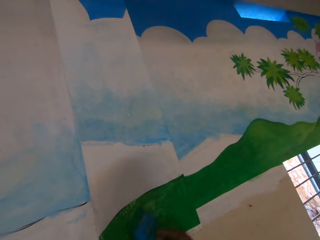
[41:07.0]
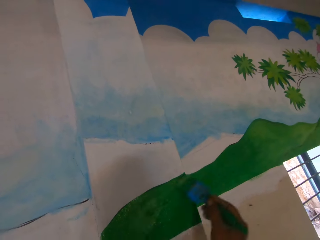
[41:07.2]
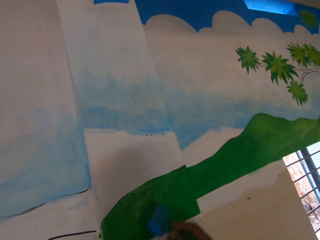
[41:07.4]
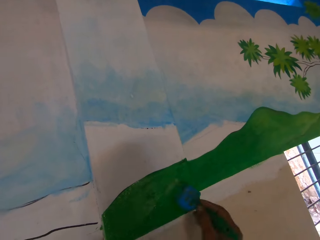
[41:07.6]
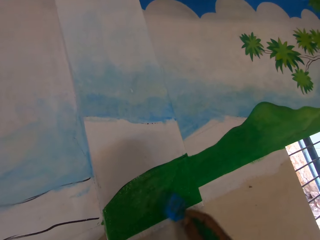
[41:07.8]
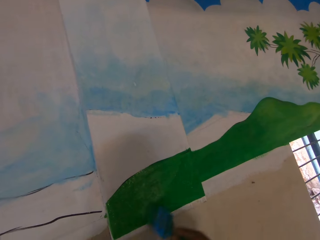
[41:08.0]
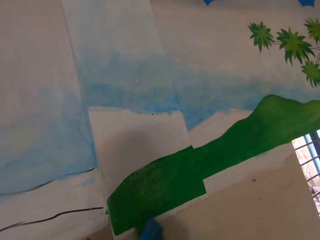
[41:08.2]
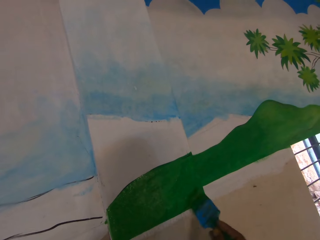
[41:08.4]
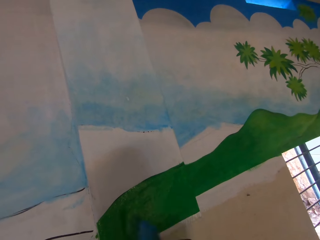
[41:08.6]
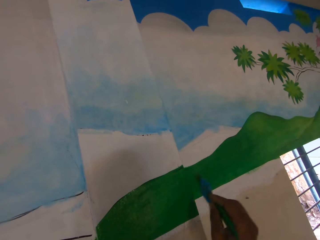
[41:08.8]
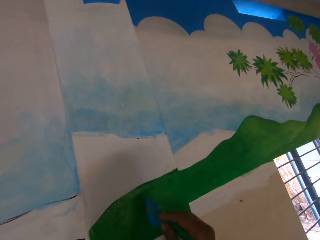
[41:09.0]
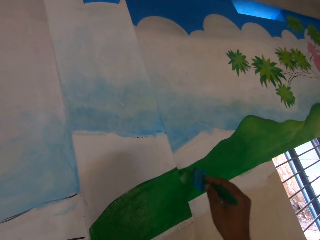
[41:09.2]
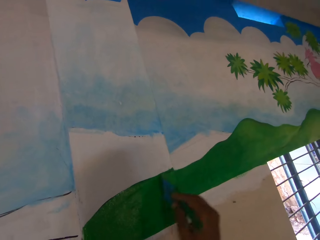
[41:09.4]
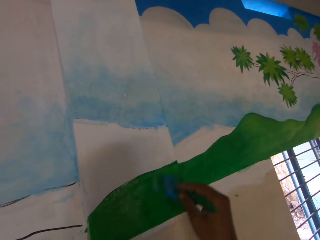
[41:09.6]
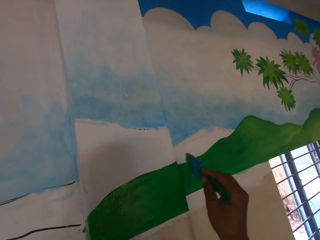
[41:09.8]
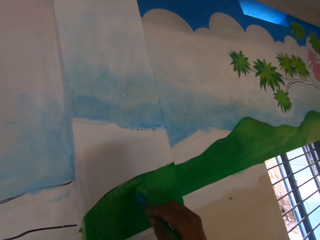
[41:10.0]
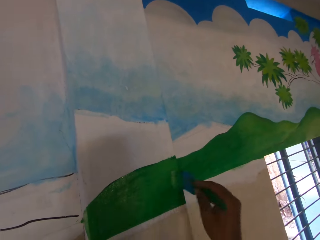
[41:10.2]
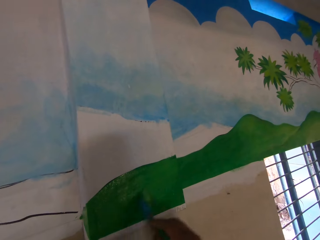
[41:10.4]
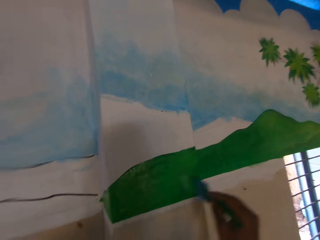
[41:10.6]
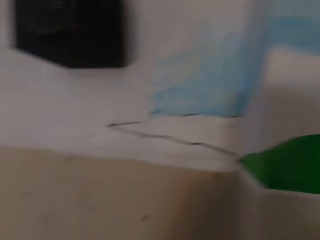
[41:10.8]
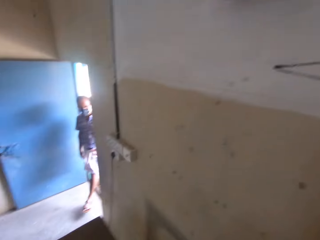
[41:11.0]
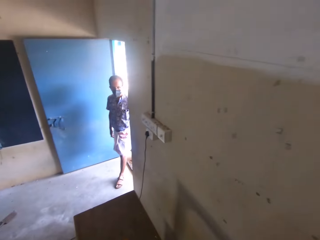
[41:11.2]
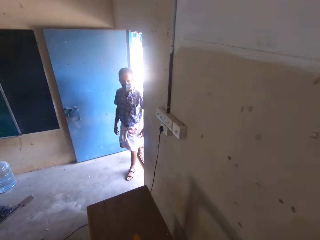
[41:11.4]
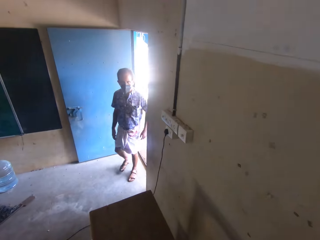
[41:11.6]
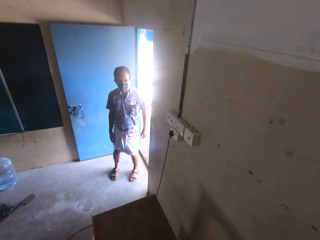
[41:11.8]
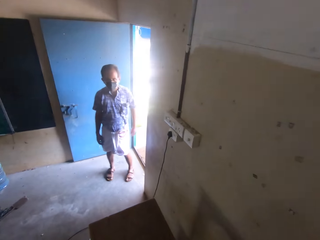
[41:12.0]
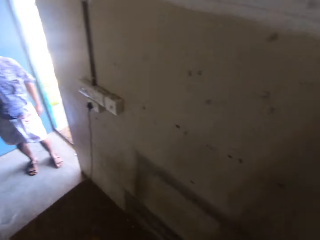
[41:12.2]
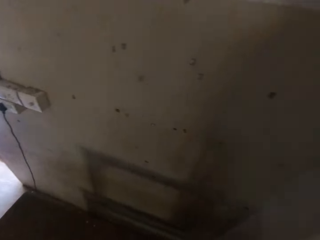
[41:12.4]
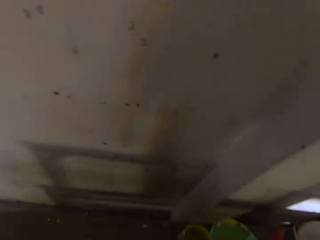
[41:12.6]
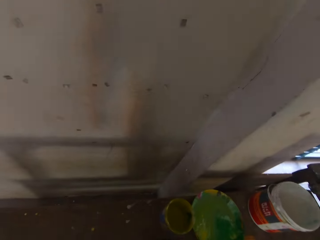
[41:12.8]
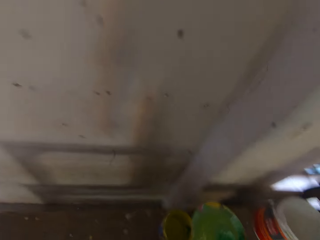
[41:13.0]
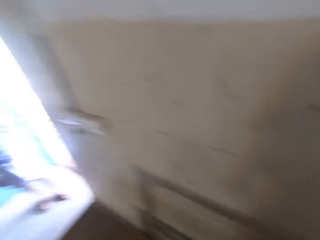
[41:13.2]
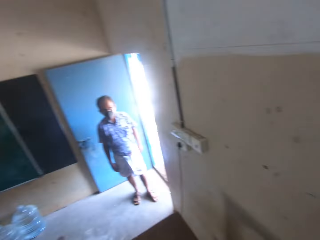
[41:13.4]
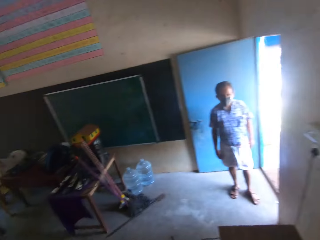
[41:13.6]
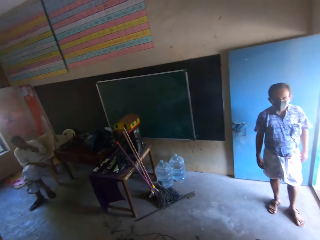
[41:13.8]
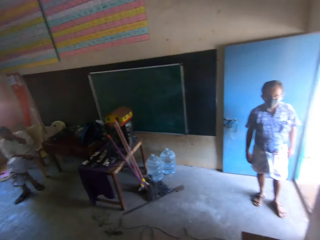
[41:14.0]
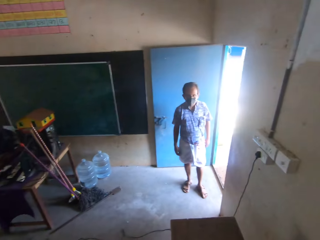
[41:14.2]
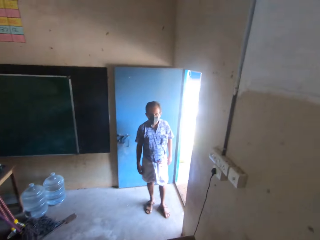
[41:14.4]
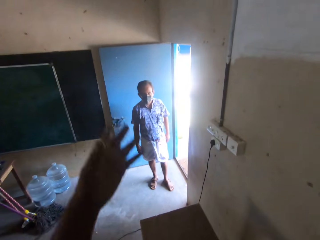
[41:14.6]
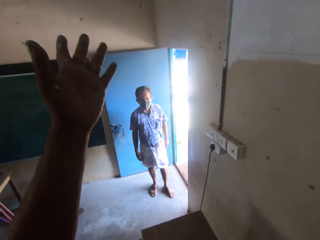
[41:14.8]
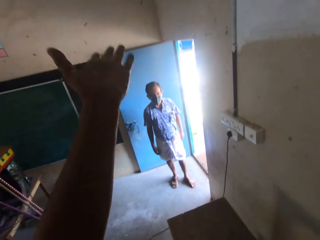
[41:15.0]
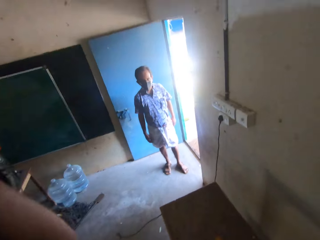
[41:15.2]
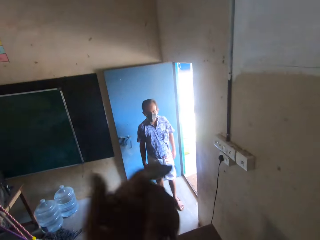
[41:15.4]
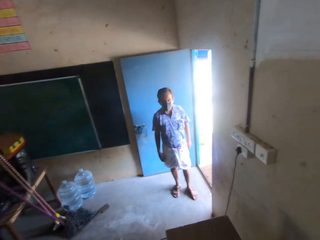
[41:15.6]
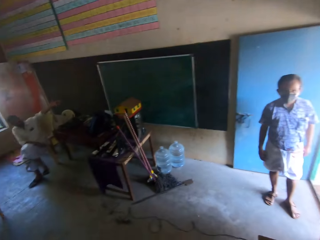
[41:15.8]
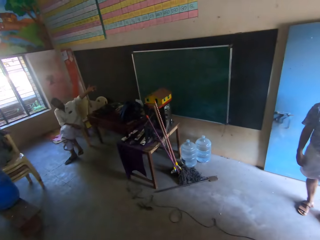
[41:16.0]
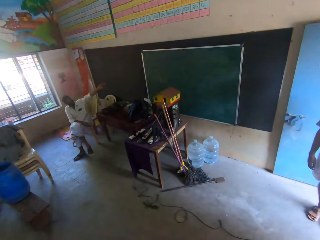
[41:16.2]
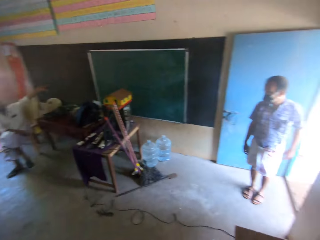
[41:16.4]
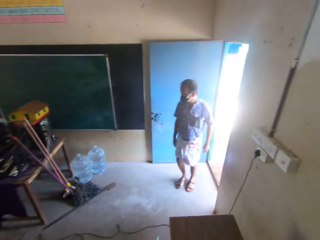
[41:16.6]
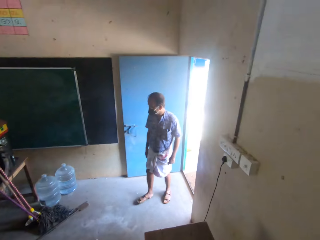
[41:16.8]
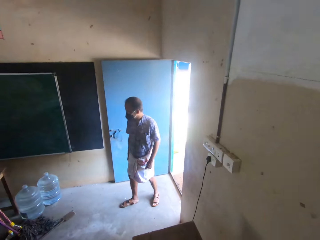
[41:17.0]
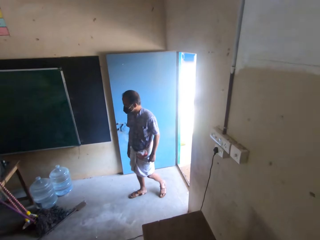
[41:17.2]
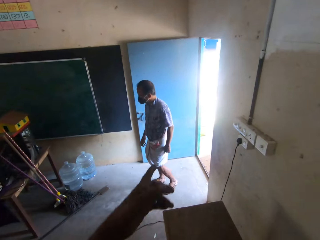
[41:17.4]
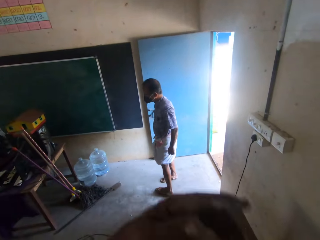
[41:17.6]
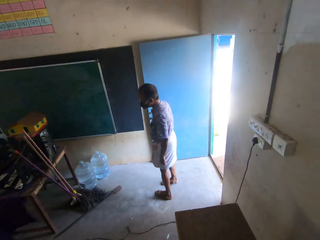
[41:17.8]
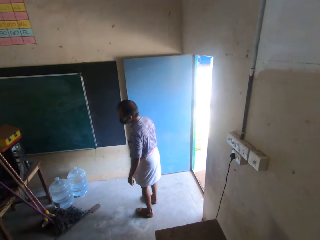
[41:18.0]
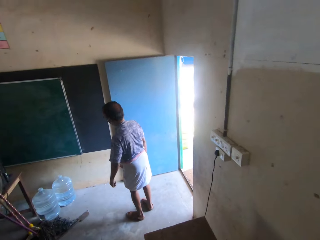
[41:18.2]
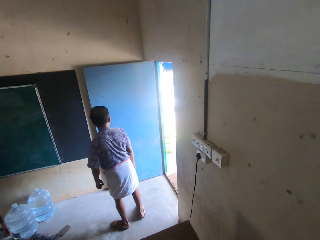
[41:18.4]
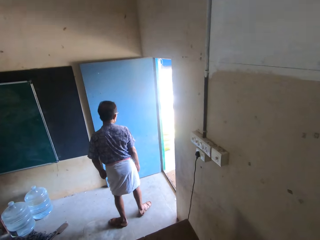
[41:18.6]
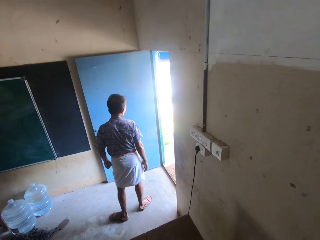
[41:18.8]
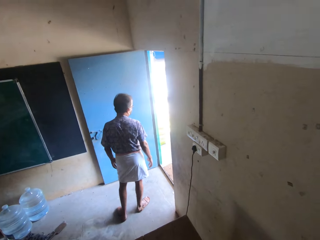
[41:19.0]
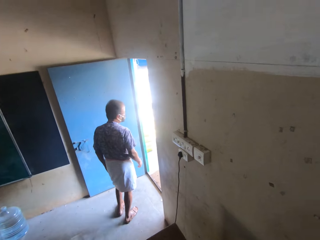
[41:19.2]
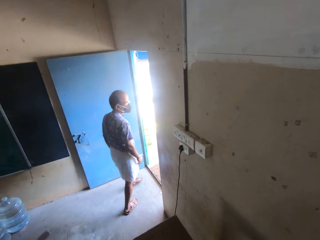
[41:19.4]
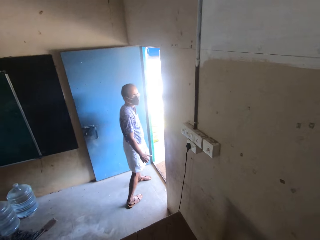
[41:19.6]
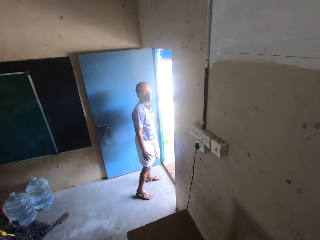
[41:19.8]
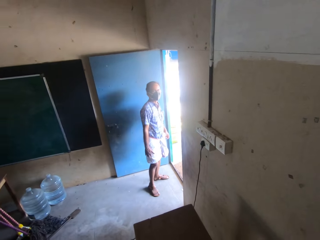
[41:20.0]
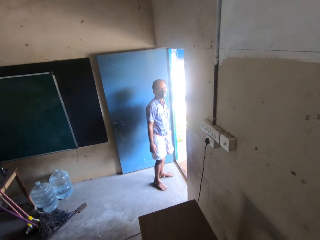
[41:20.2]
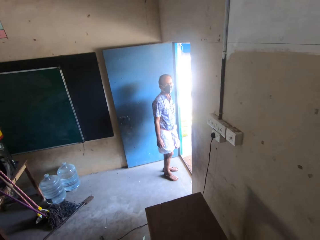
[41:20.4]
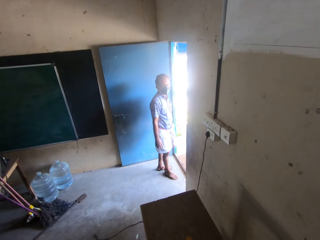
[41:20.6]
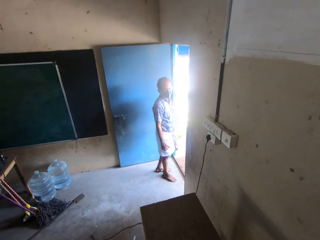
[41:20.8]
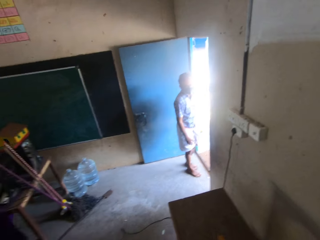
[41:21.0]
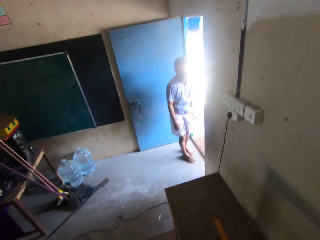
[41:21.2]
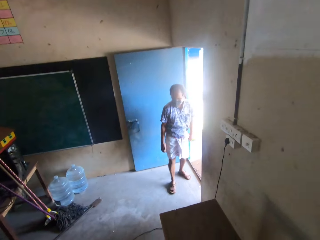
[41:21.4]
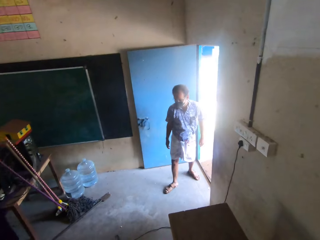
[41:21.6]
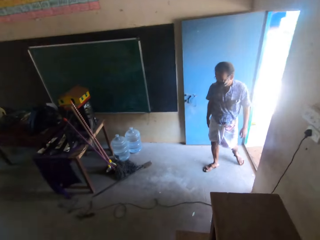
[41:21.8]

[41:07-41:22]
The camera wearer interacts with a man. They look at the man. They talk to the man. They look around. They lift the left hand up. The man walks in the room.

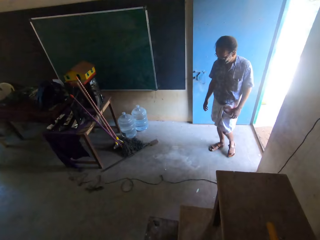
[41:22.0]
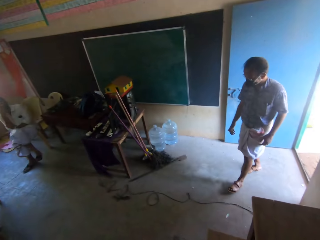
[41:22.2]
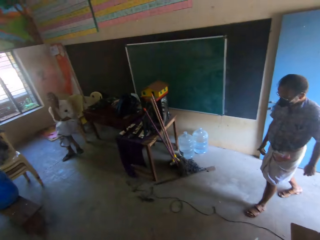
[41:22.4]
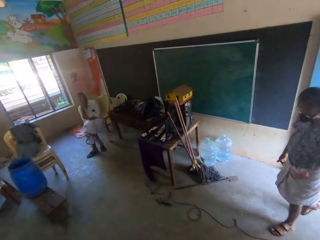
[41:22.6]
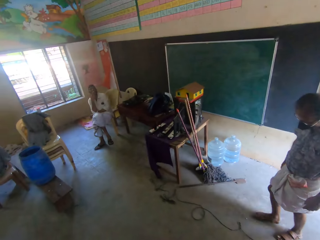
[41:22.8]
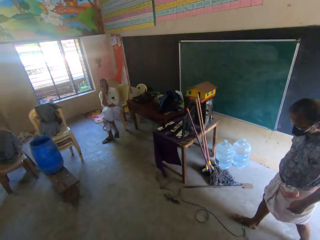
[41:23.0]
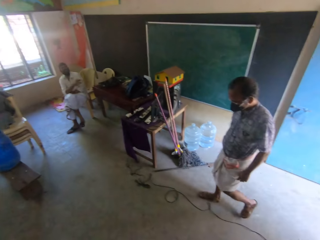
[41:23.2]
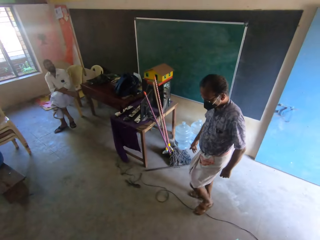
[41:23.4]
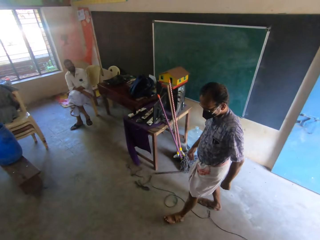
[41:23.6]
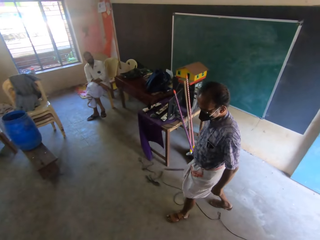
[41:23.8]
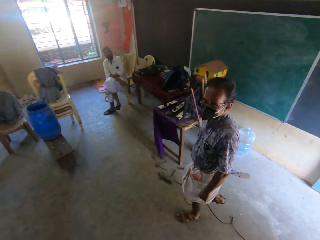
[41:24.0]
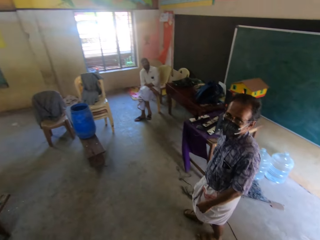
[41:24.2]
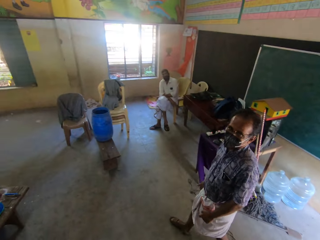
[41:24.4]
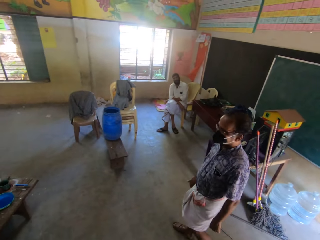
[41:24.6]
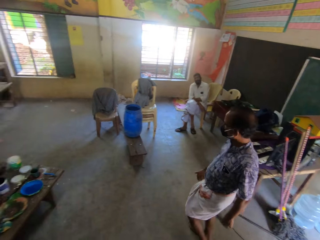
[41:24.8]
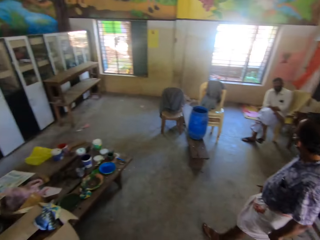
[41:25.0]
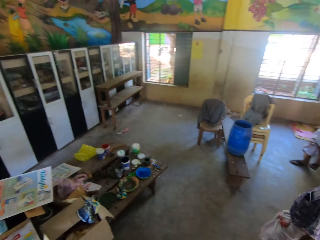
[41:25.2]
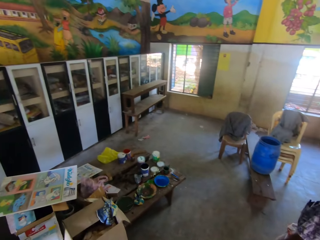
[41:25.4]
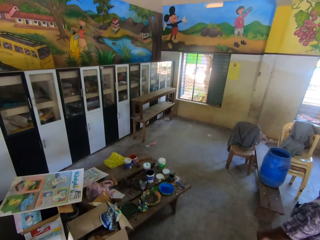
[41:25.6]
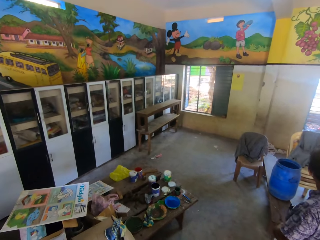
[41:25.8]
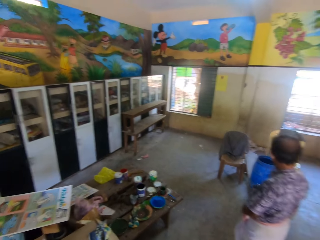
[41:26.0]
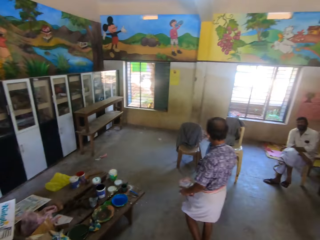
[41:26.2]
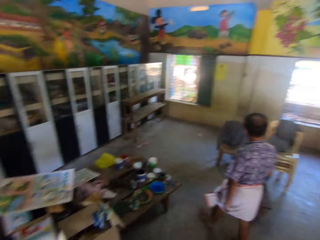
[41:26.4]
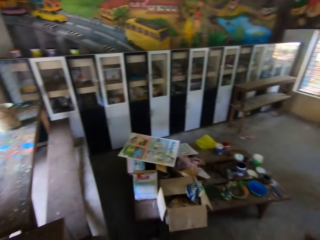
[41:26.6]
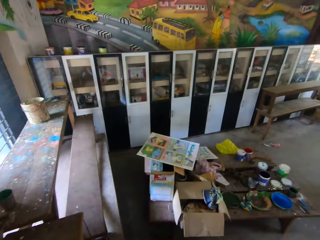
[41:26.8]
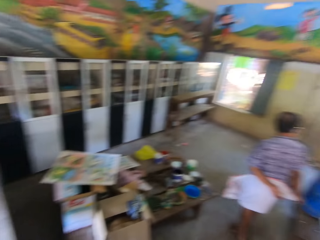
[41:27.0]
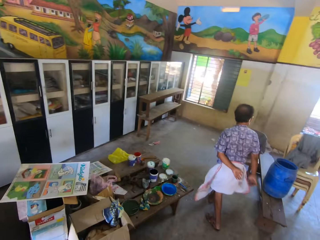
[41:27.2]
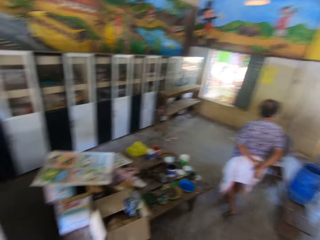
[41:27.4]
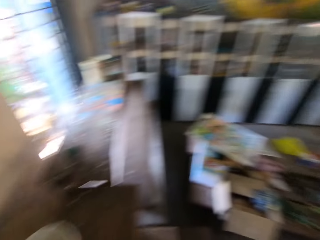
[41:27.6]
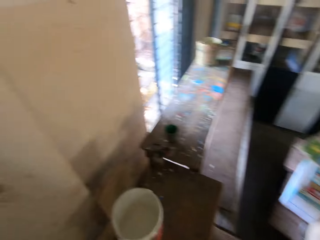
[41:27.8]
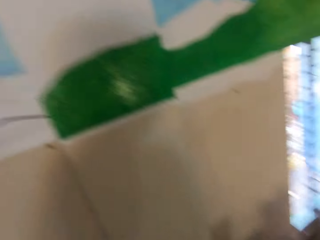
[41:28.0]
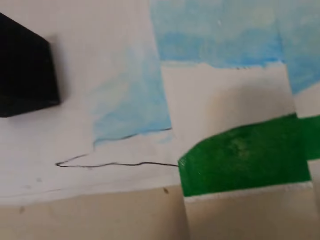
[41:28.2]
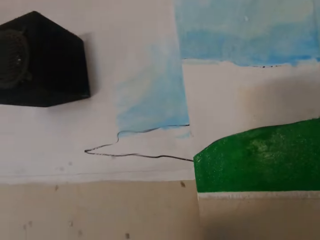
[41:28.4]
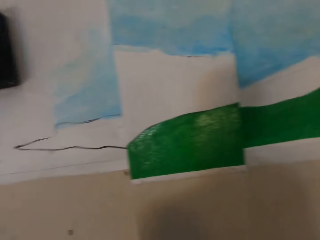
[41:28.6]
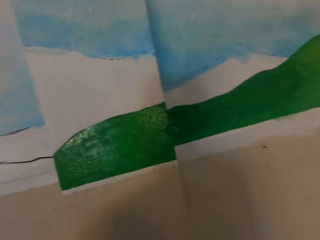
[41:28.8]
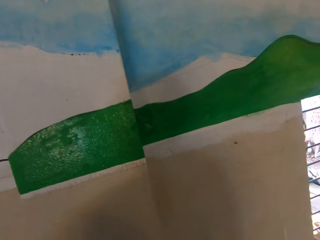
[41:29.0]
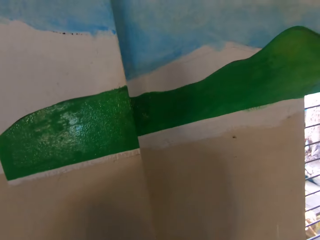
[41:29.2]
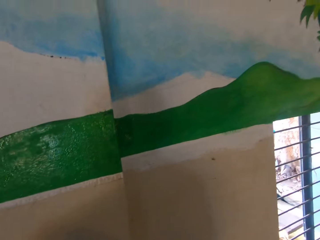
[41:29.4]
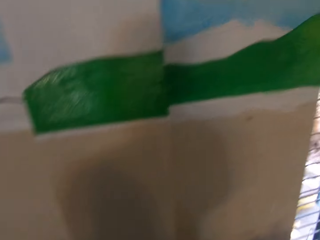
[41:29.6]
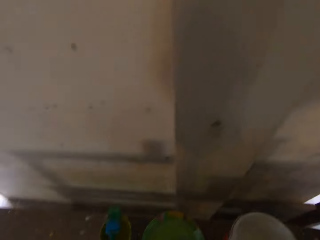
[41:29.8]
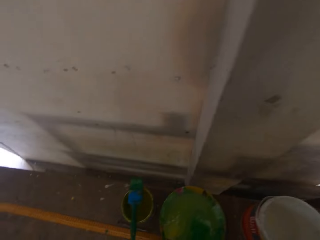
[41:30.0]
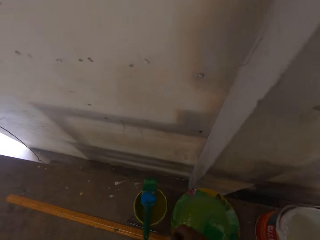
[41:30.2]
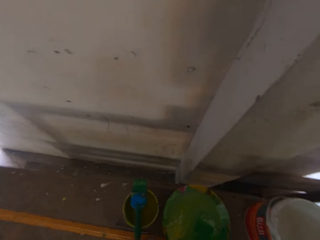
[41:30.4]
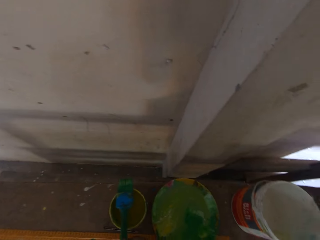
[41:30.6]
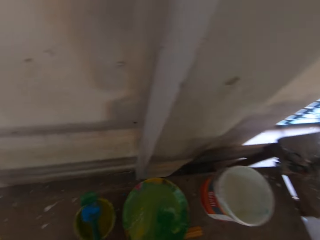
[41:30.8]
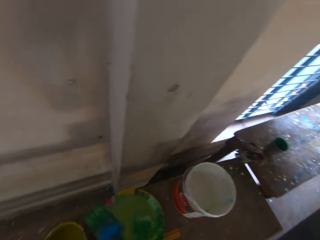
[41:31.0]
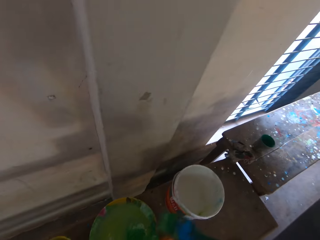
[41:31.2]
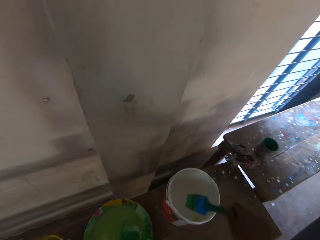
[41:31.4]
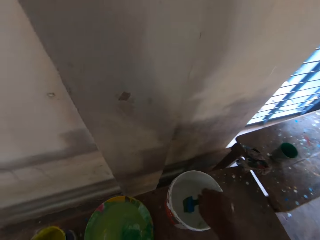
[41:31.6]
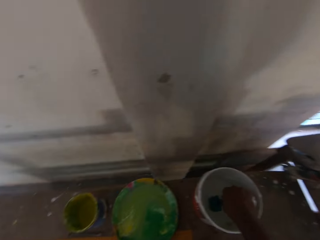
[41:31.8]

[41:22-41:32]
A man removes his wrapper with his left hand. The camera wearer looks at the wall. She bends down. She picks up the paintbrush from the paint bucket on the table.
